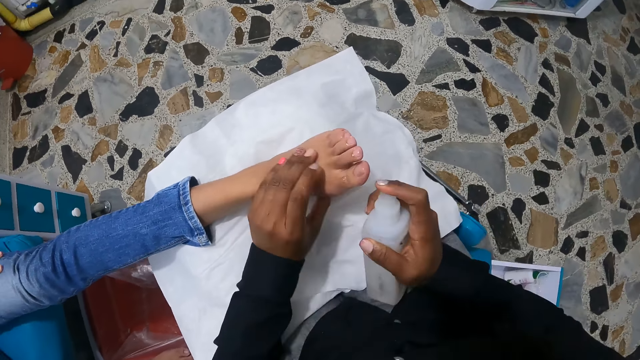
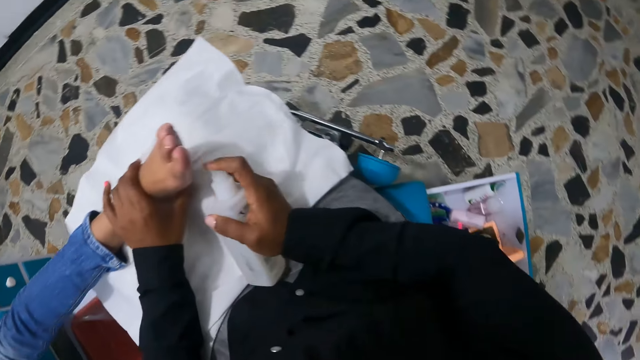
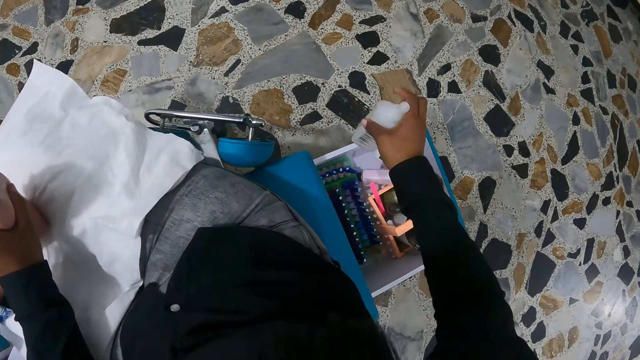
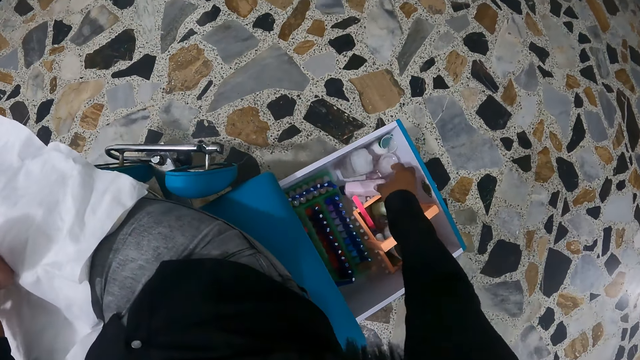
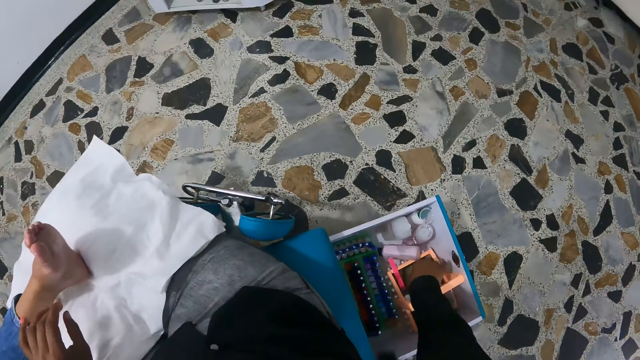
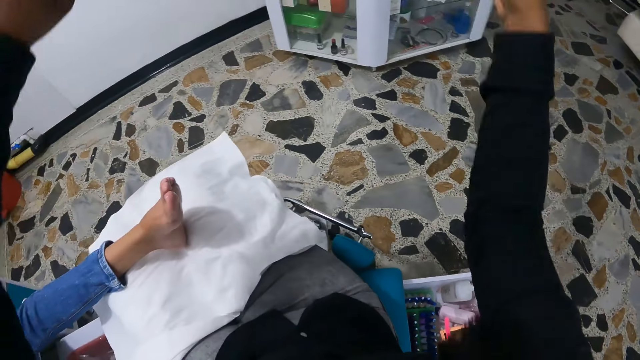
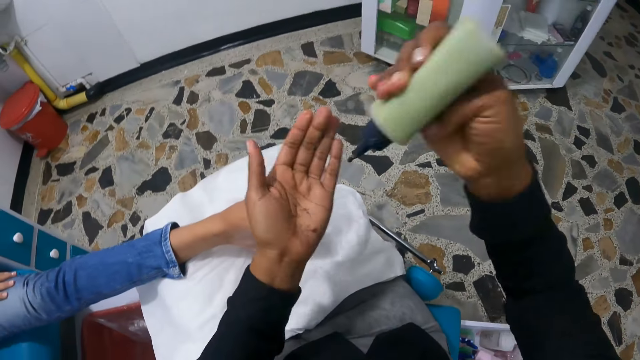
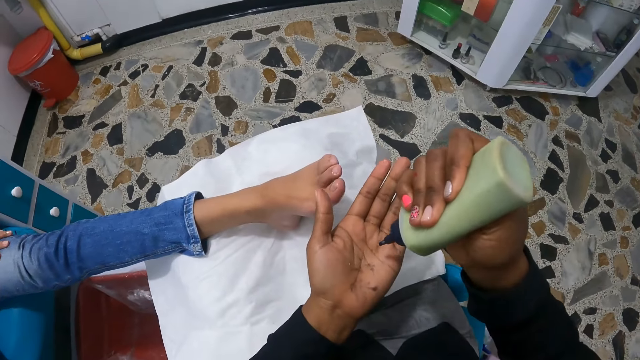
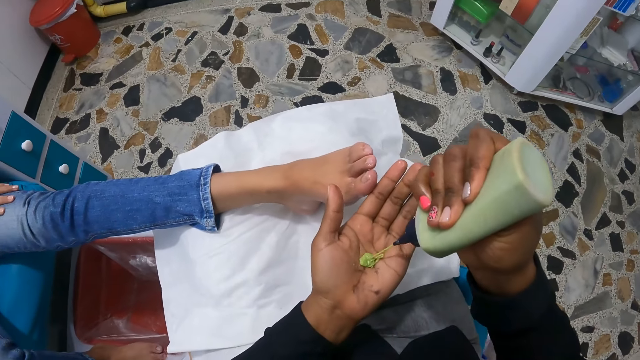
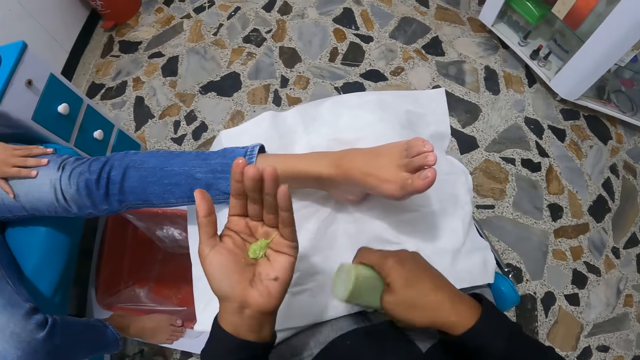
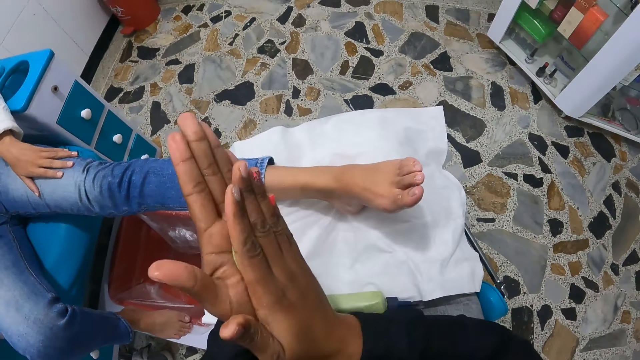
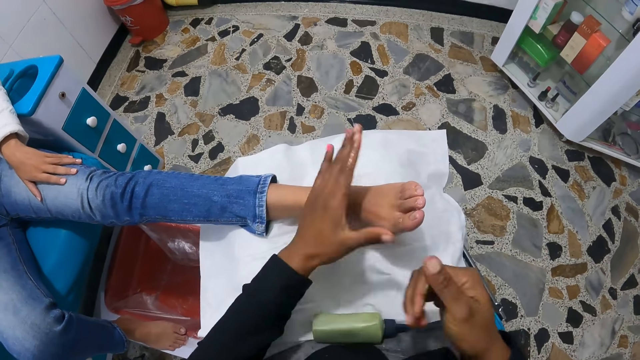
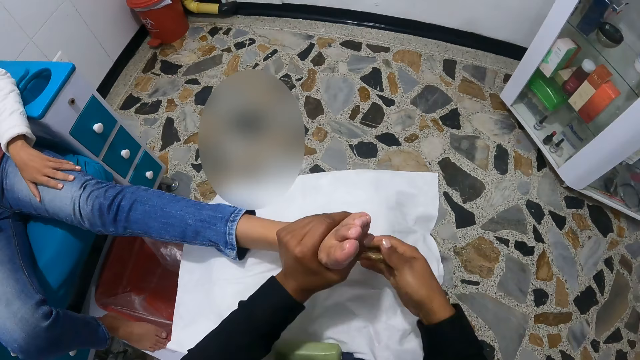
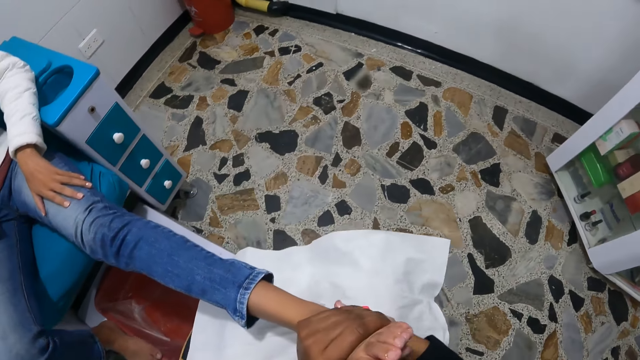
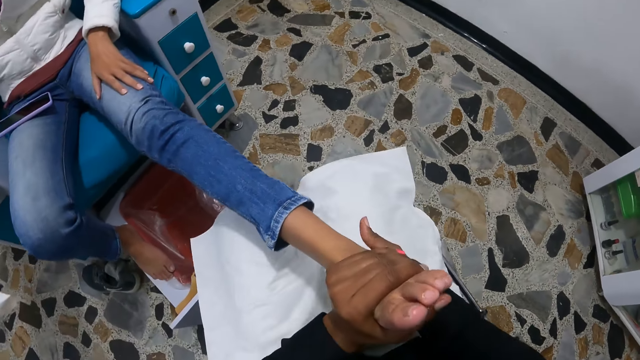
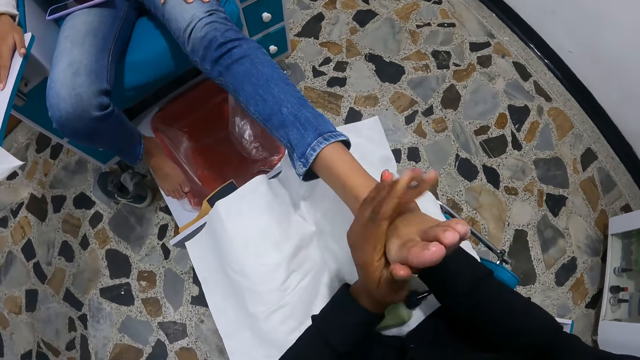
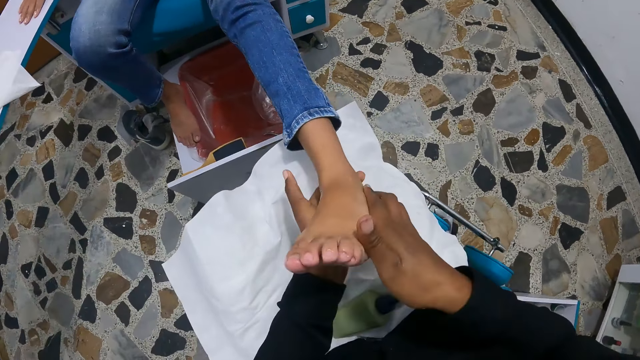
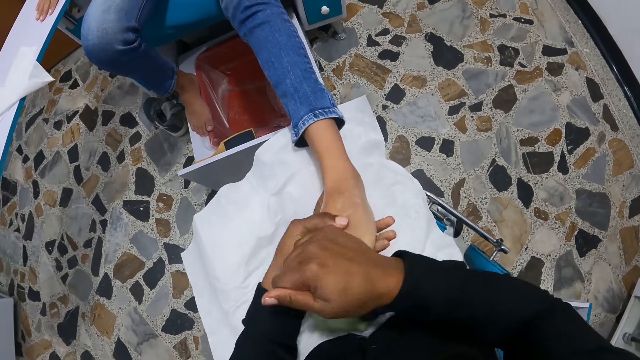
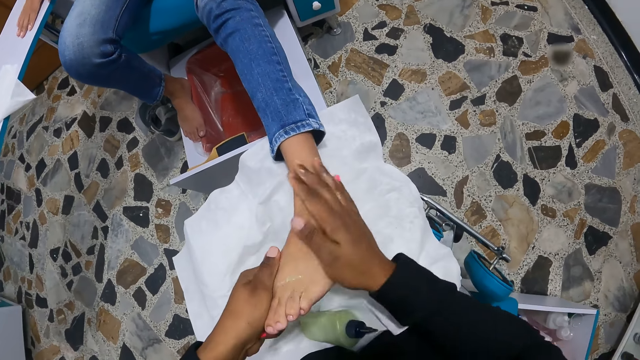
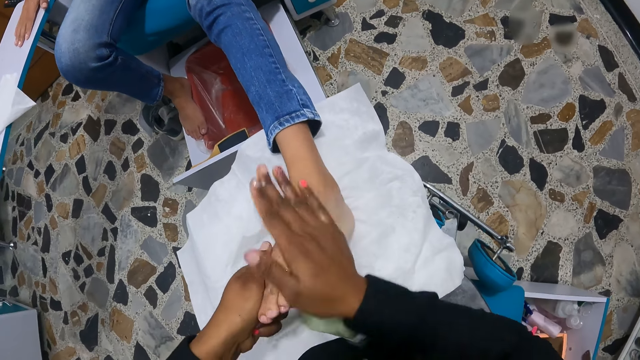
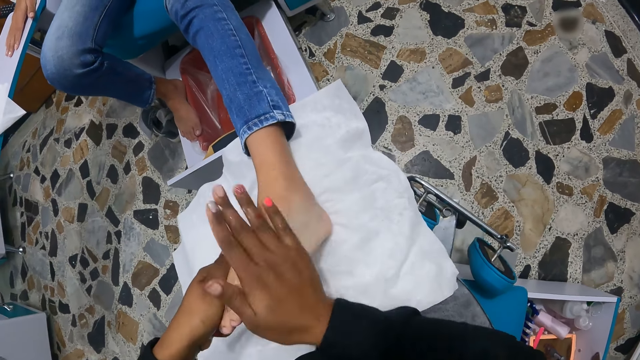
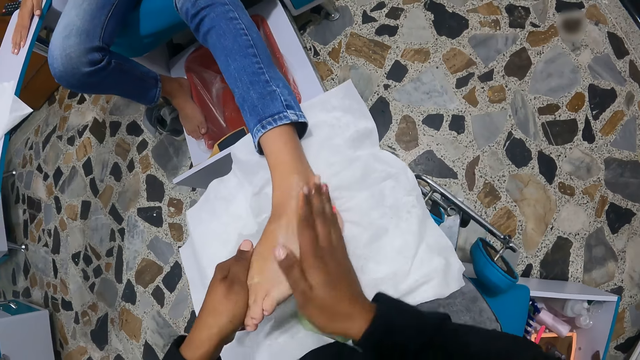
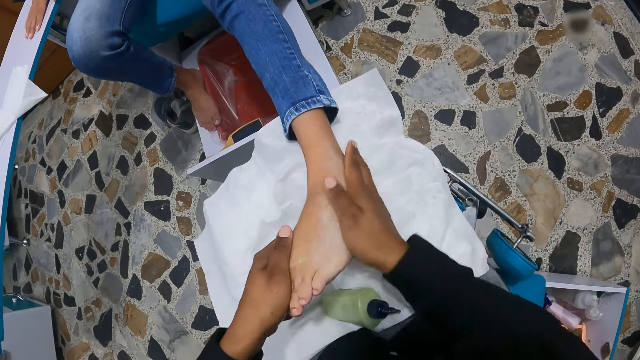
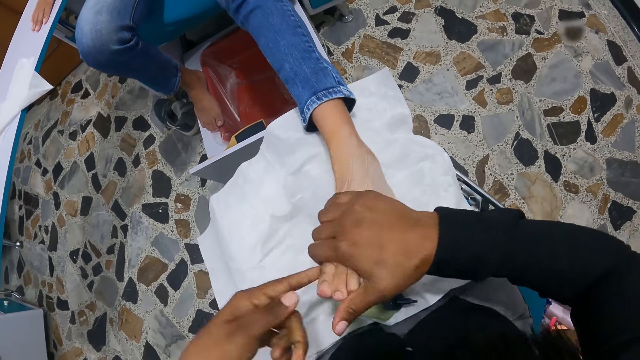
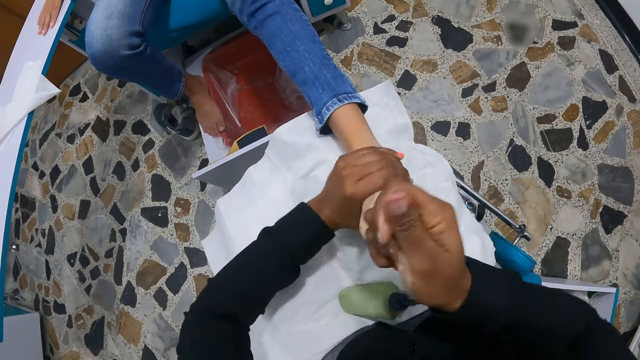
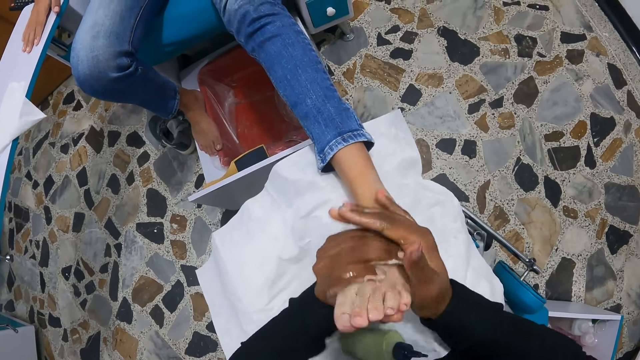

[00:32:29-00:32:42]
The camera wearer pulls the bottle off the woman's toes. She drops the nail spray container in the box on the floor with her right hand. She picks a foot cream container from the box on the floor with her right hand. She lifts her hands and applies the cream on her hand. She pours some foot cream from the foot cream container in her right hand onto her left hand. She drops the foot cream container in her right hand on the white cloth in her lap. She rubs the foot cream in her hands. She holds the left foot of the woman with her left hand. She rubs the left foot of the woman with the foot cream in her right hand. She rubs the left foot of the woman with the foot cream in her hands.

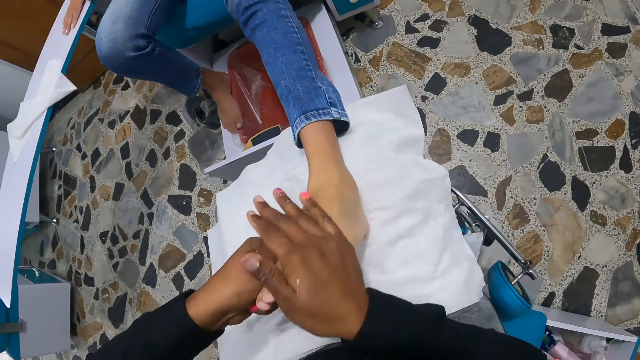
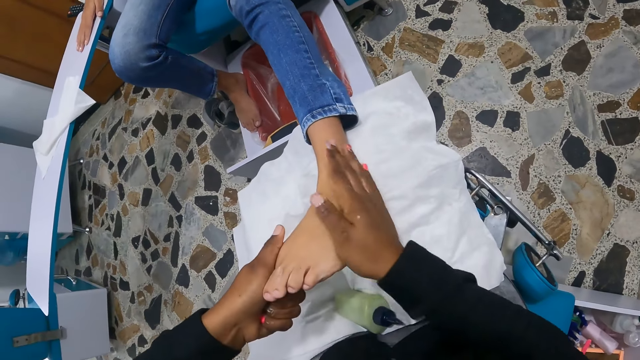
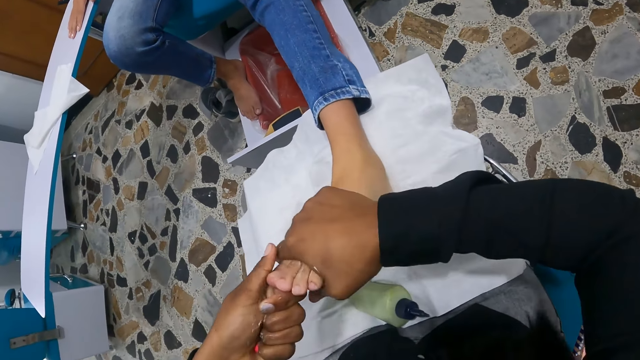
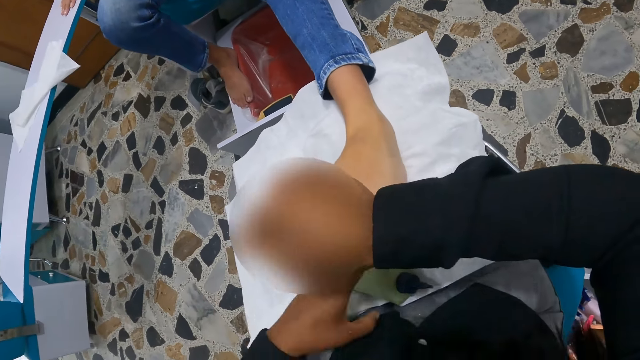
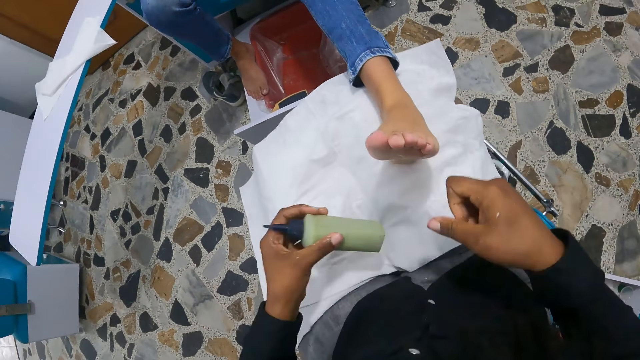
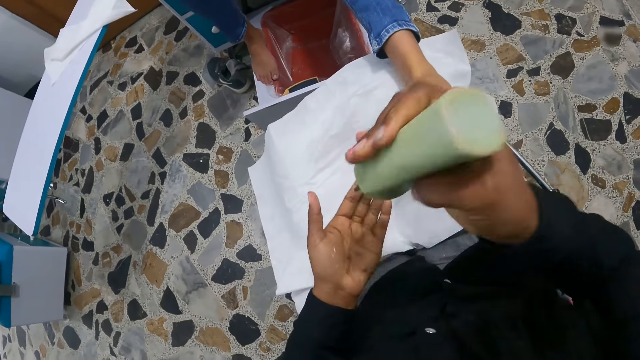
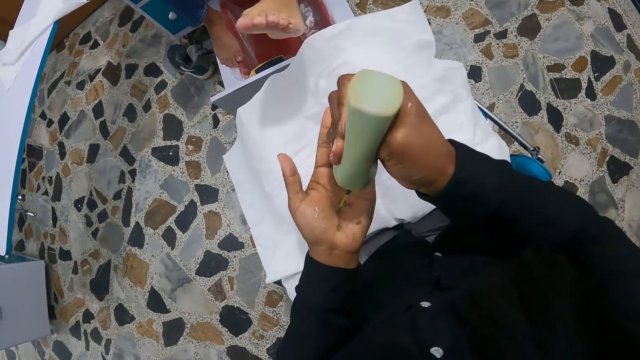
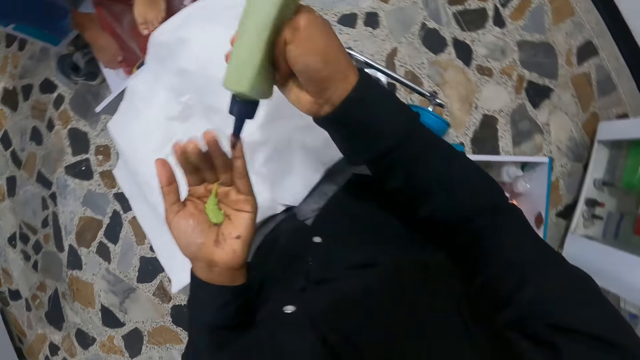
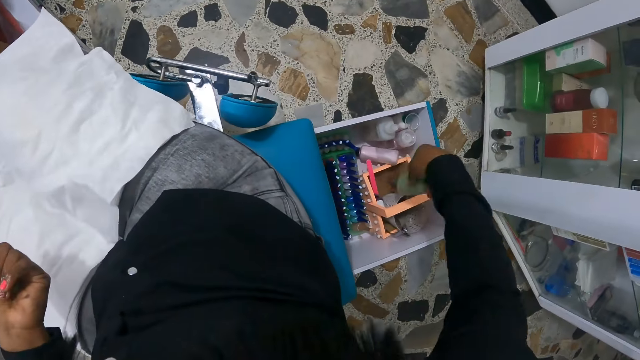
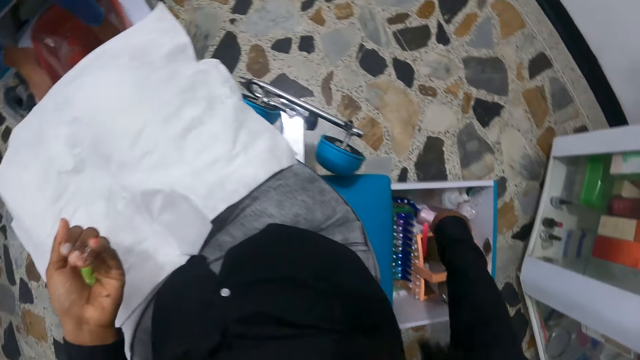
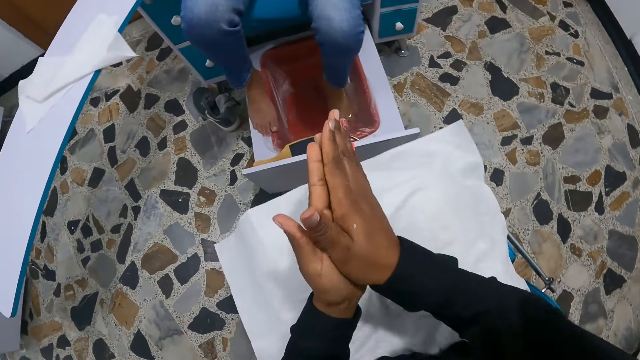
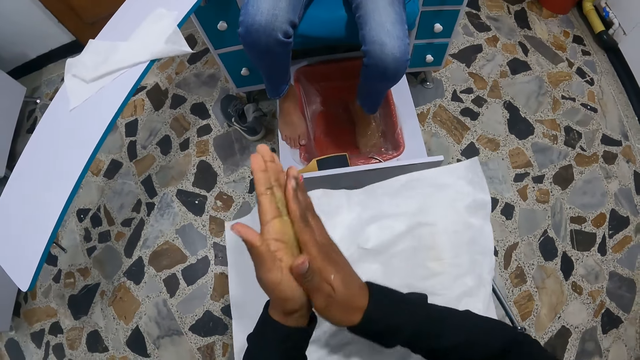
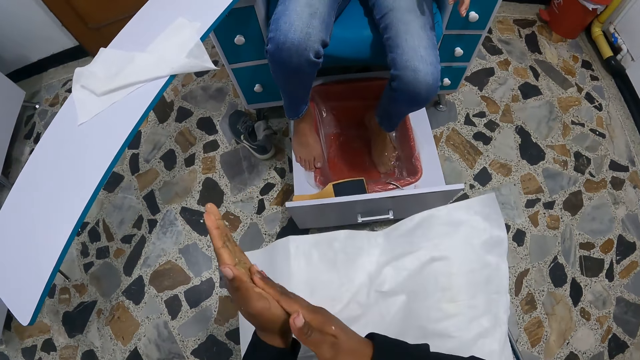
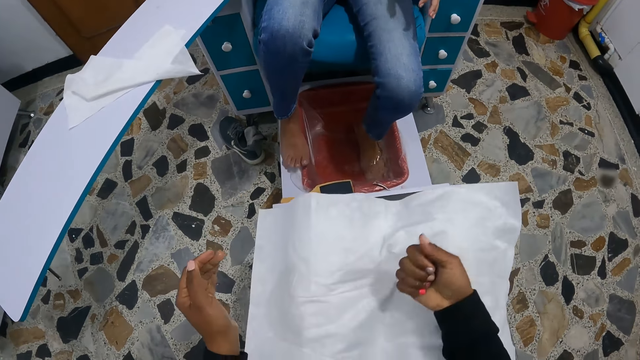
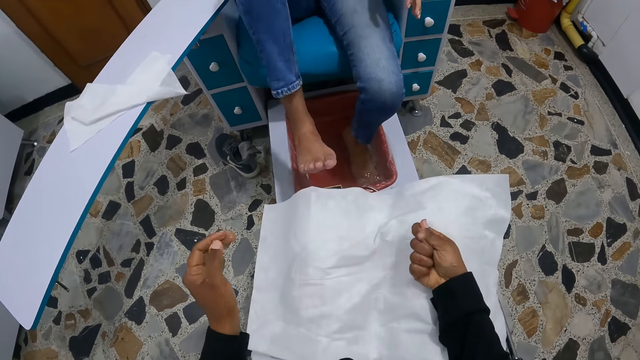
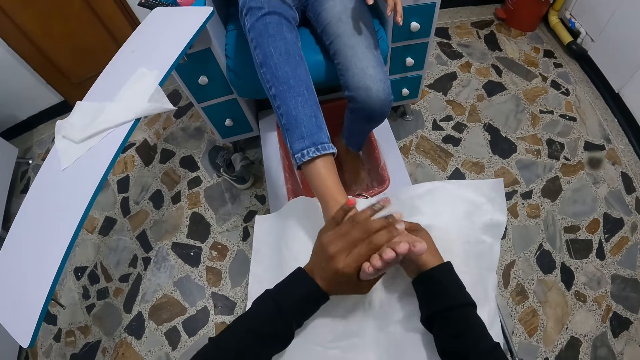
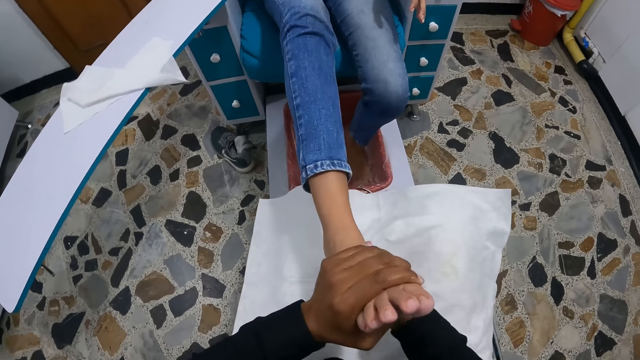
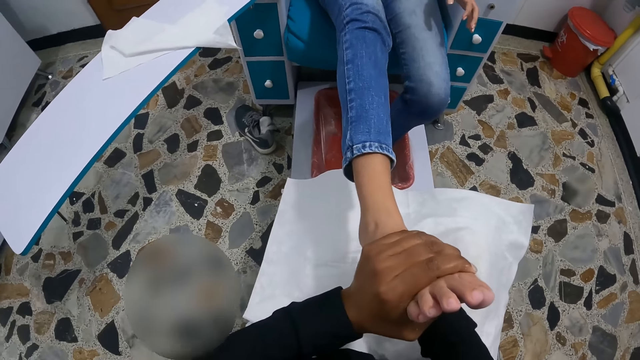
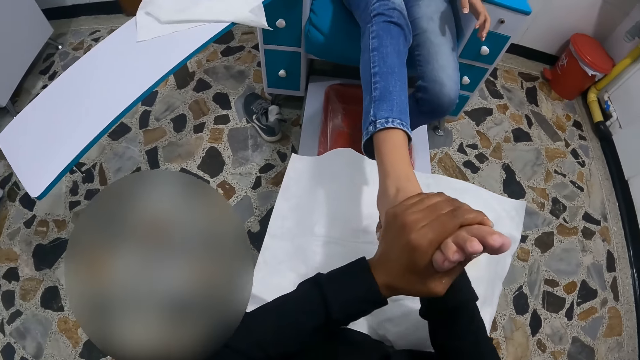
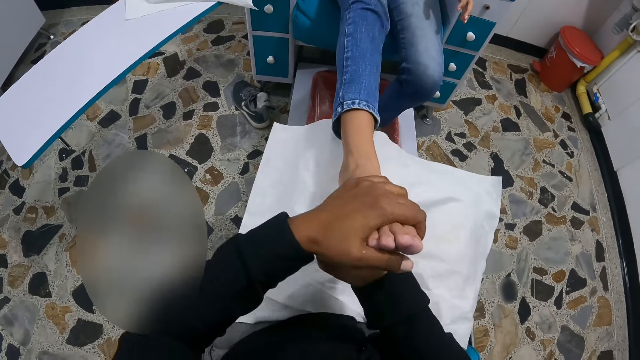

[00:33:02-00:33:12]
The camera wearer pulls her hand off the woman's feet. She picks the foot cream container on the white cloth in her lap with her left hand. She pulls her hands off the woman's feet. She passes the foot cream container from her left hand to her right hand. She pours some foot cream from the foot cream container in her right hand onto her left hand. She applies the cream on her hand. The woman puts her leg on the basin. The camera wearer drops the foot cream container in the box on the floor with her right hand. She rubs the foot cream in her hands. The woman stretches her right foot towards the camera wearer. She lifts her leg from the basin. The camera wearer holds the right foot of the woman with her left hand. The woman puts her leg on the camera wearer. The camera wearer rubs the right foot of the woman on her lap with the foot cream in her right hand.
